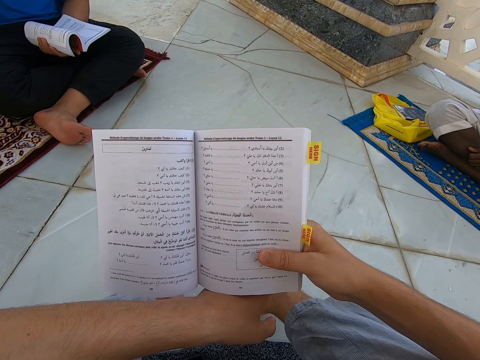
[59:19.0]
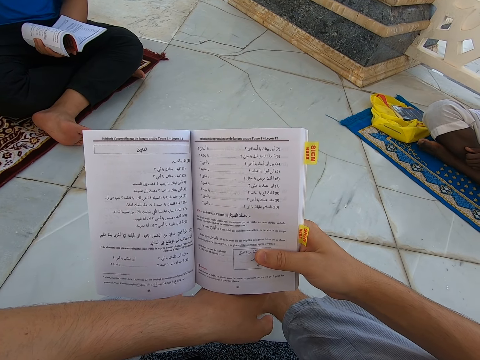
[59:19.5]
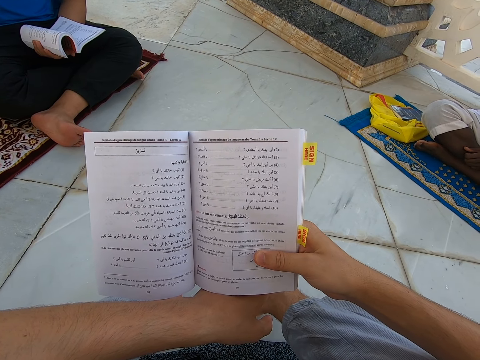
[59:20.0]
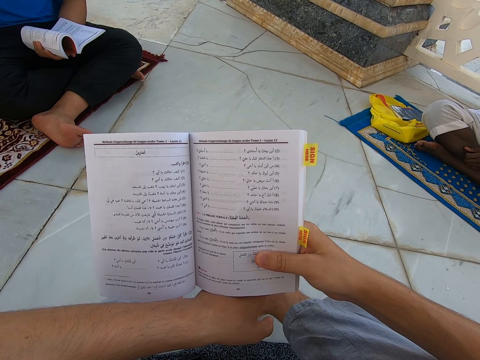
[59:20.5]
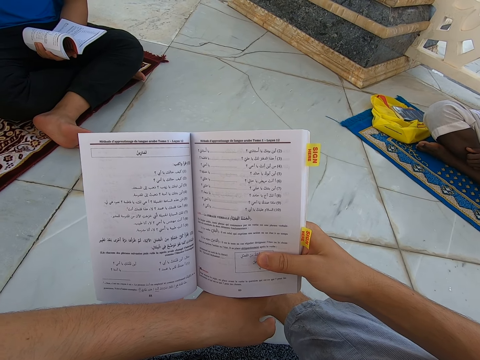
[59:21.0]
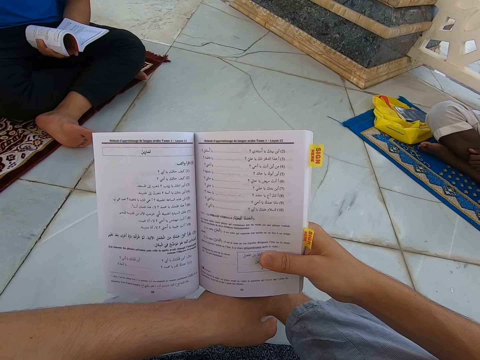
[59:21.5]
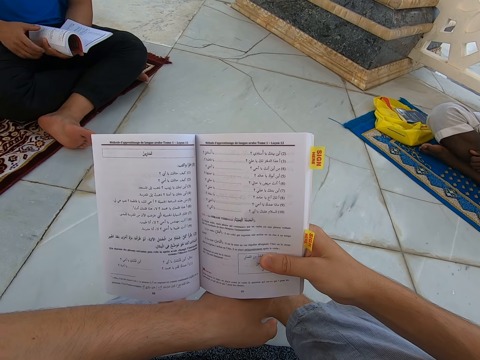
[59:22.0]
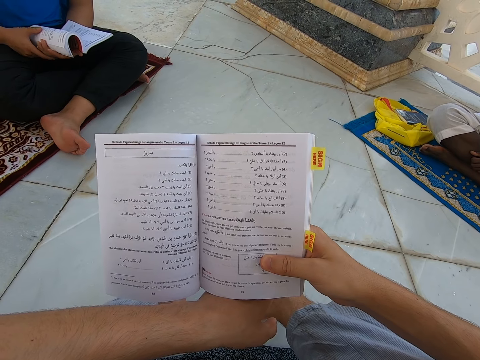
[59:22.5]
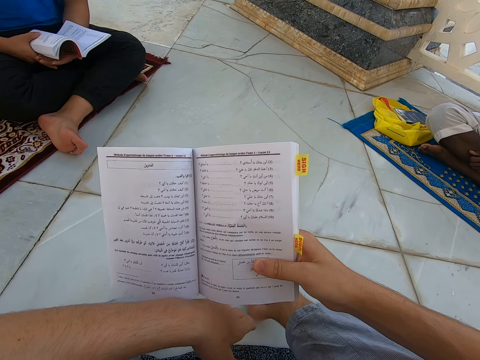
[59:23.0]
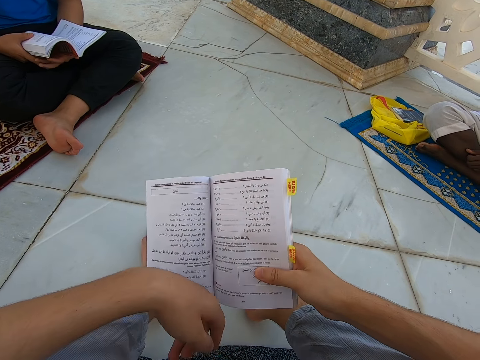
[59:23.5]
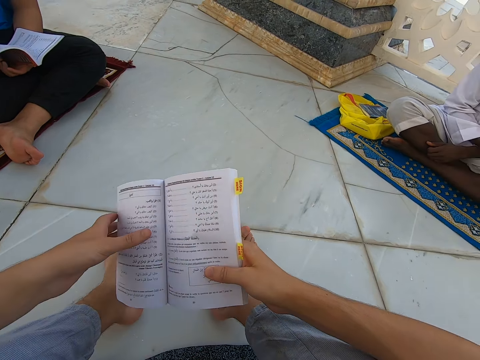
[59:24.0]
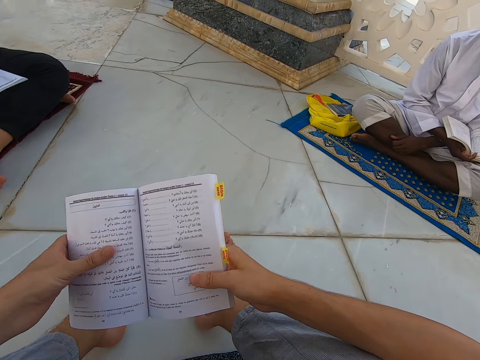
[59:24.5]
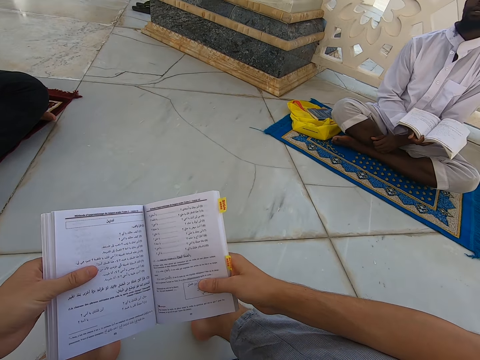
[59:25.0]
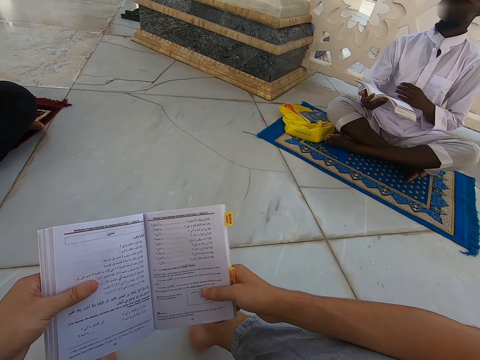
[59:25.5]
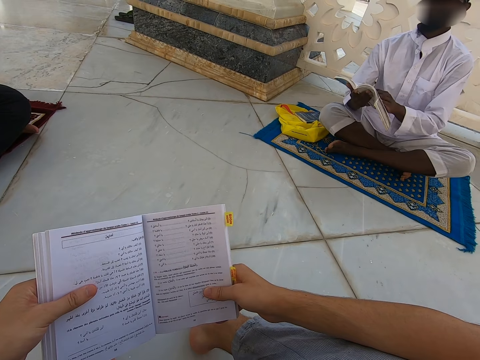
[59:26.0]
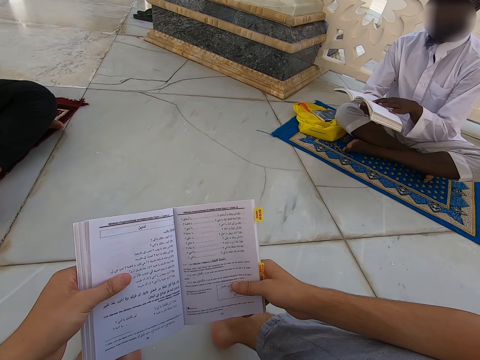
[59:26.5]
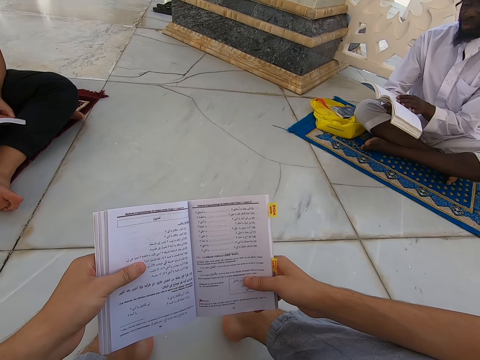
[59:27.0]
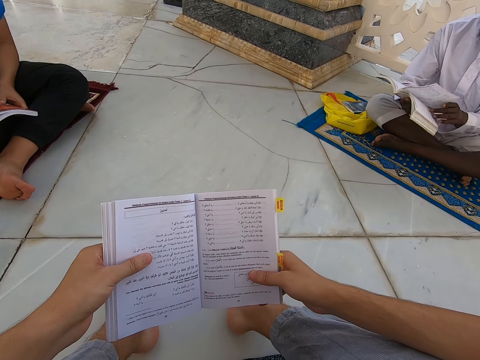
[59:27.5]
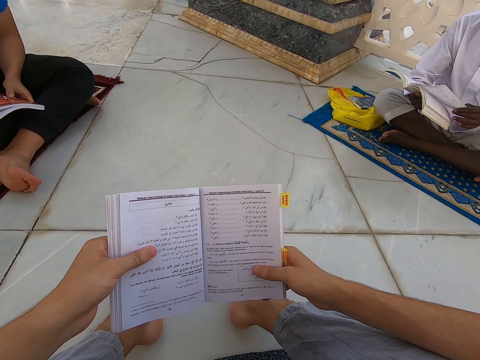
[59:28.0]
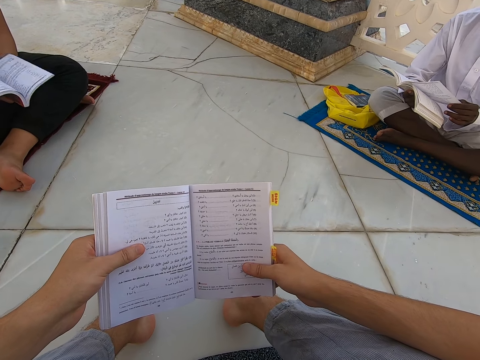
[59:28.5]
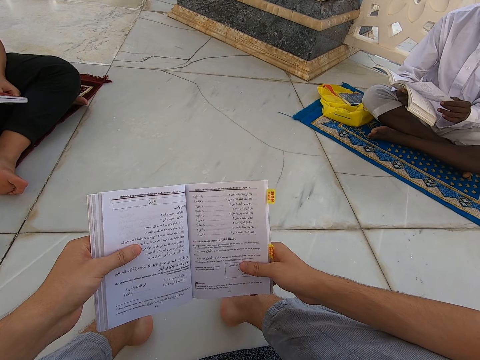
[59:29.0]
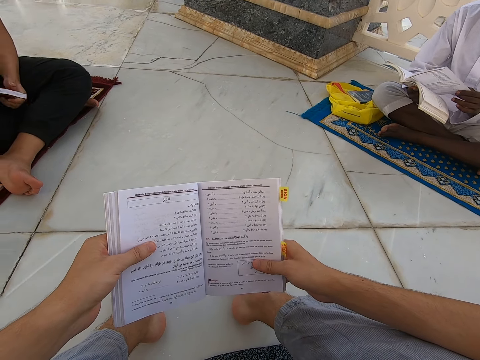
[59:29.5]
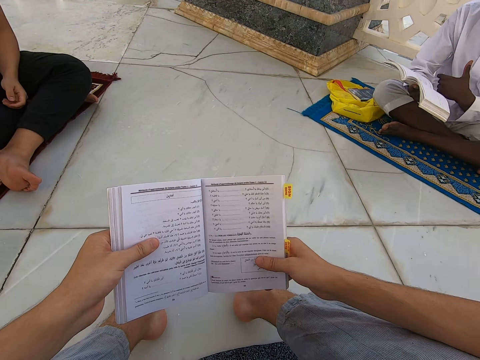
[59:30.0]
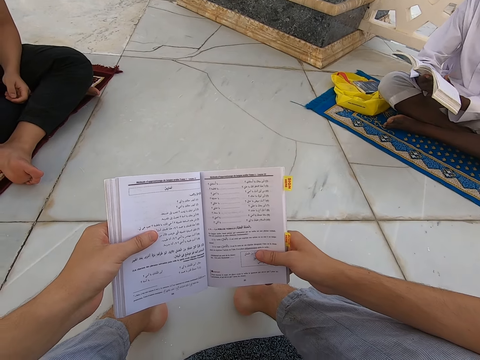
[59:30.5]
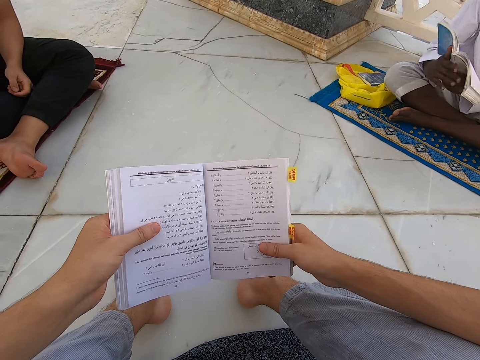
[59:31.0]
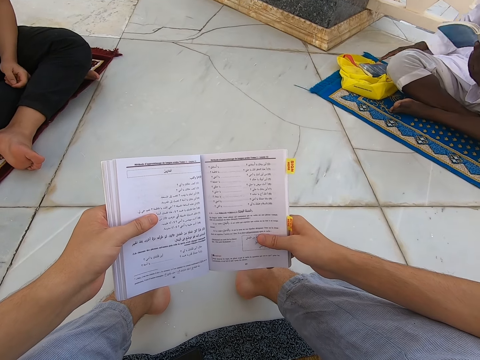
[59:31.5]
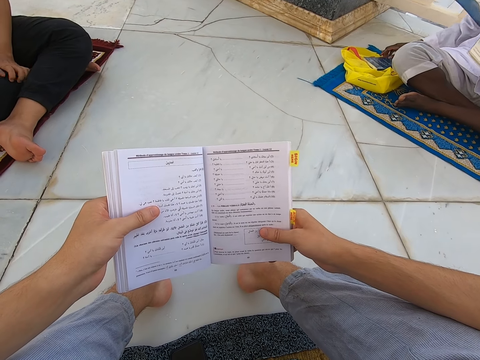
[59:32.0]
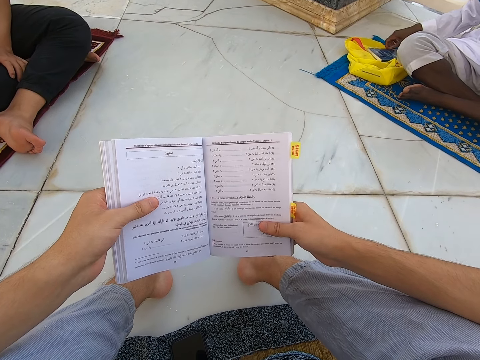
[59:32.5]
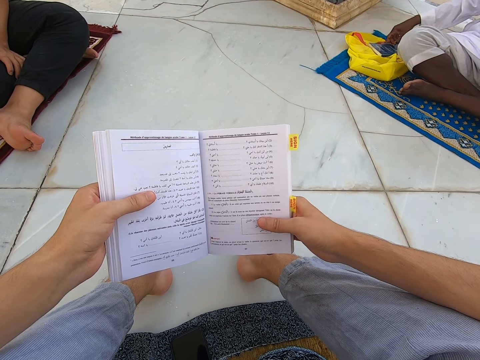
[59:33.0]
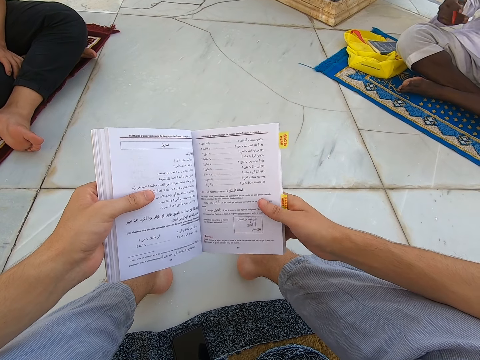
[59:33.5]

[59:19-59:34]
A person touches a book. The person opens a new page of the book.

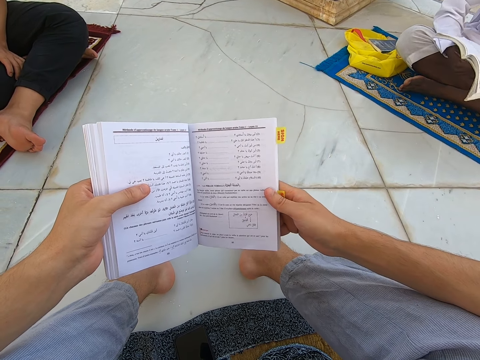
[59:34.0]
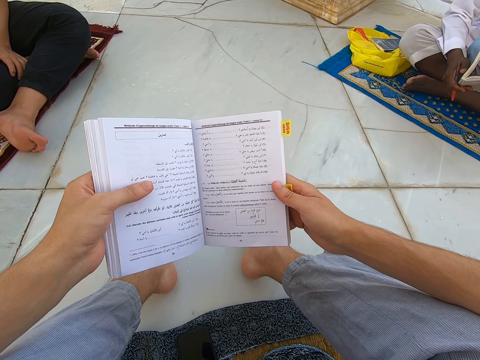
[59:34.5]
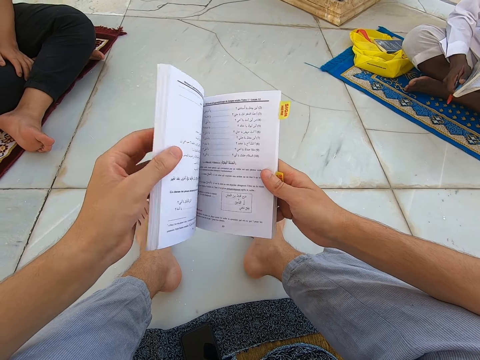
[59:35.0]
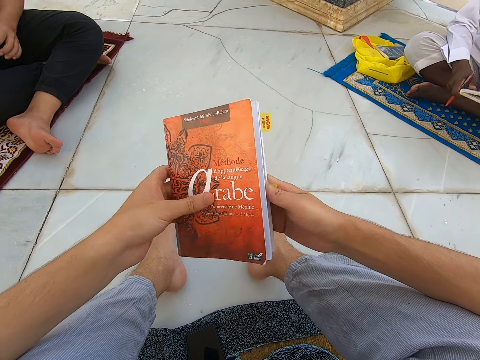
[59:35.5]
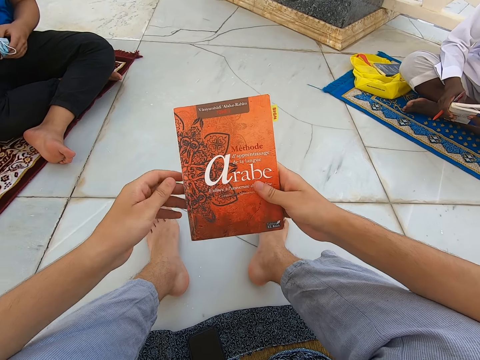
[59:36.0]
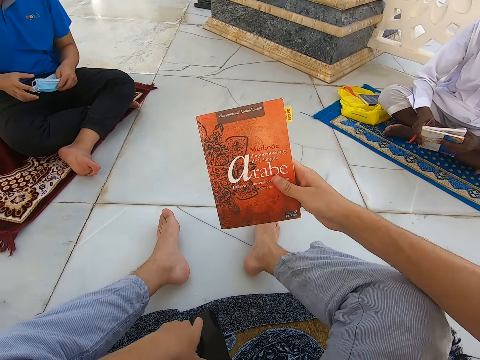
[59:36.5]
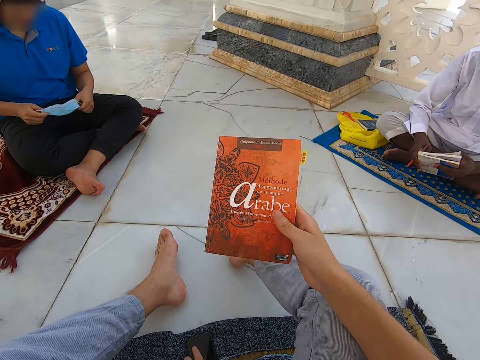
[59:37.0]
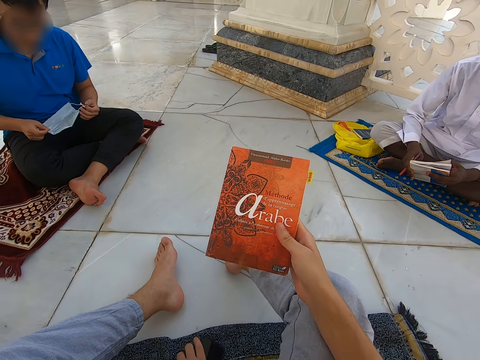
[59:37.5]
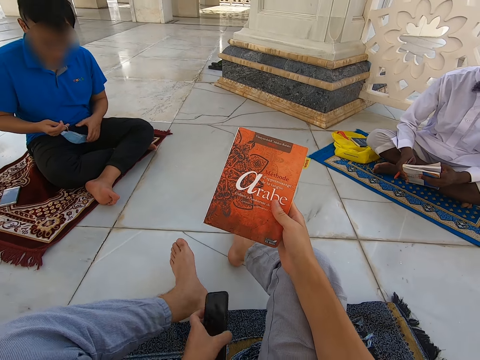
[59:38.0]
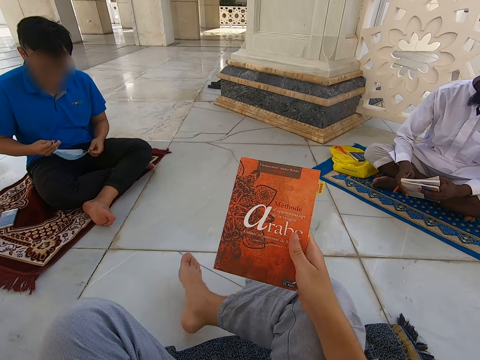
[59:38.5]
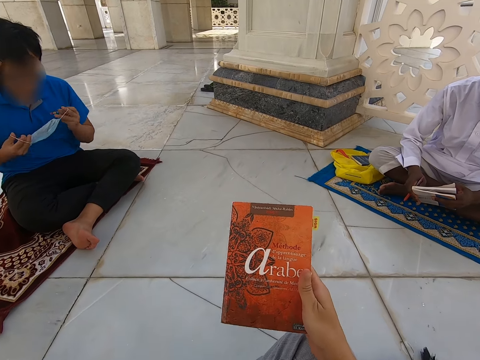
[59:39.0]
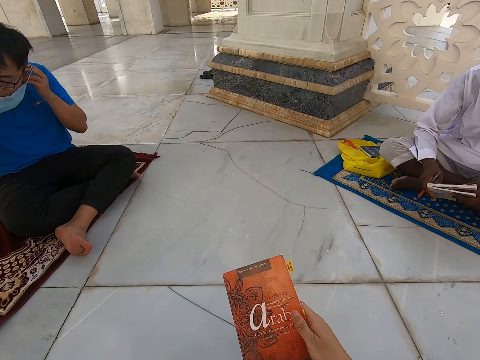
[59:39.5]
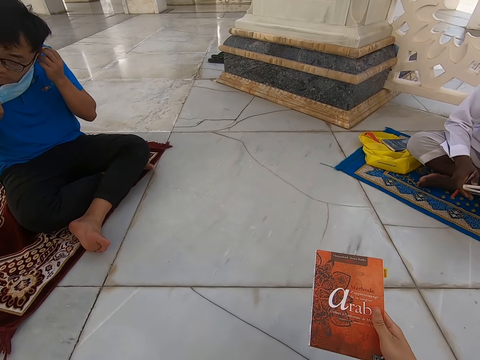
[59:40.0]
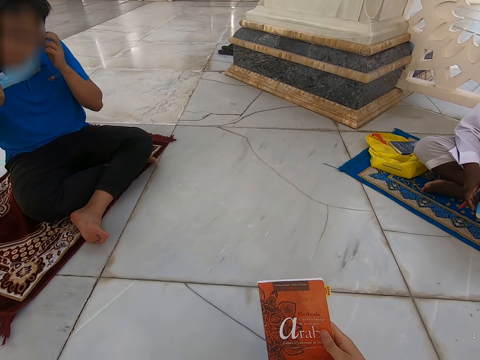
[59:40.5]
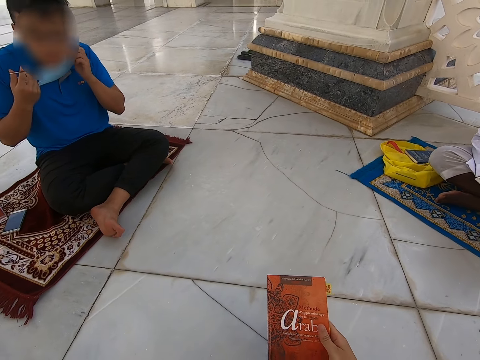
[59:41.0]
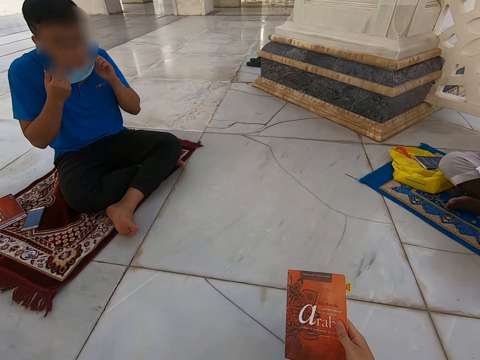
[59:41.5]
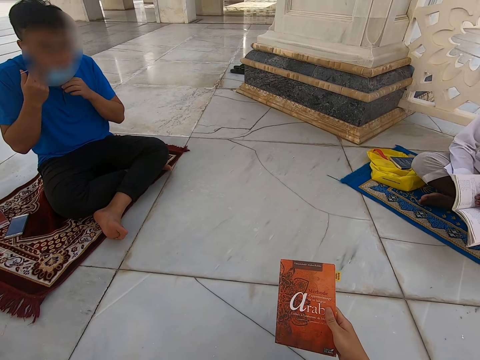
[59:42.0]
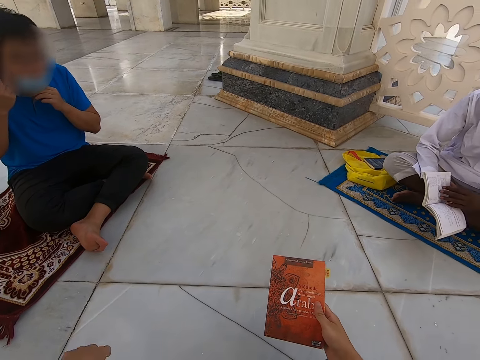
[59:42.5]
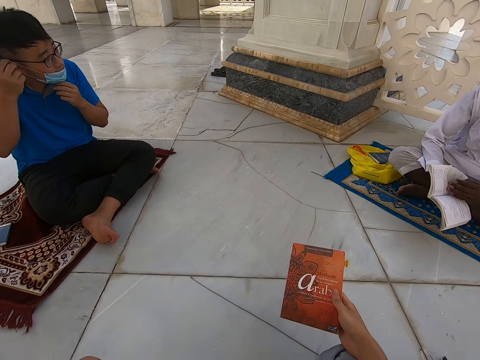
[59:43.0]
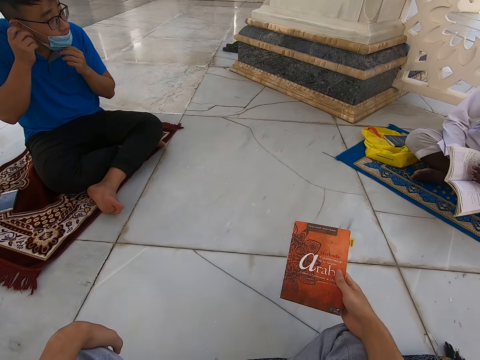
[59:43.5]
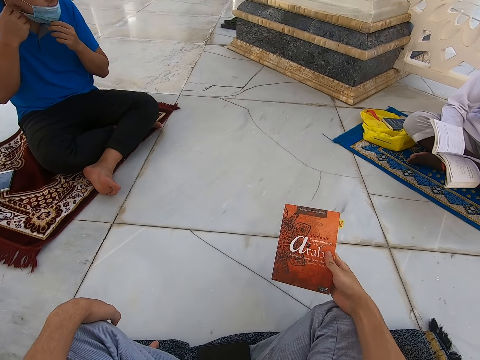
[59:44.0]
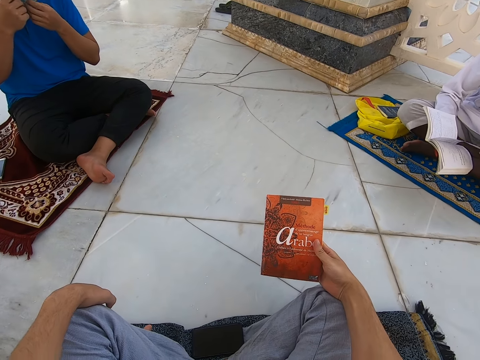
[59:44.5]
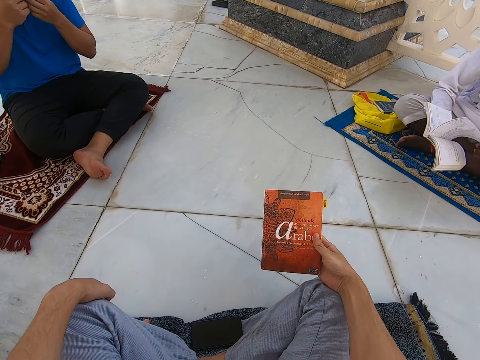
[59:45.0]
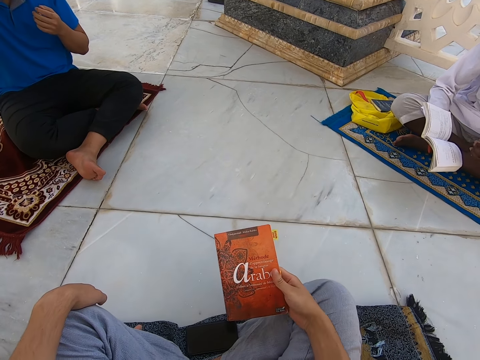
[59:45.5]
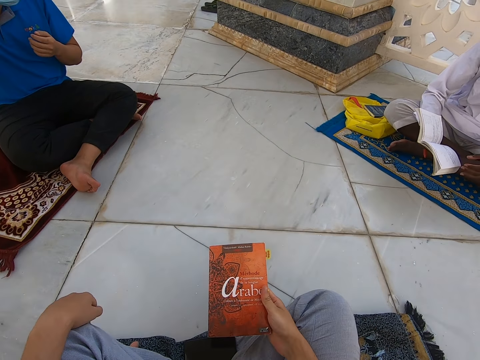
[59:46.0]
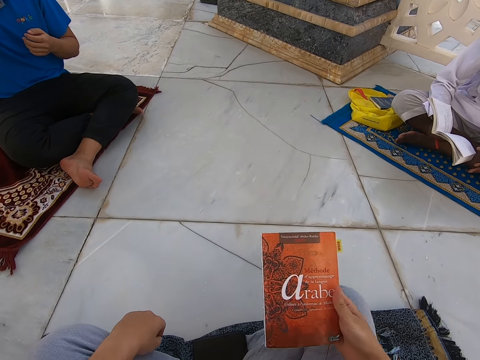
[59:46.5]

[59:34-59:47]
The camera wearer closes the book. They pick the phone from the floor. They touch the phone. A person touches a mask. The camera wearer looks at the book cover.
